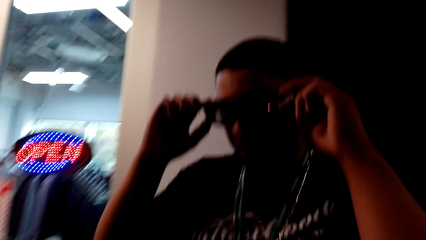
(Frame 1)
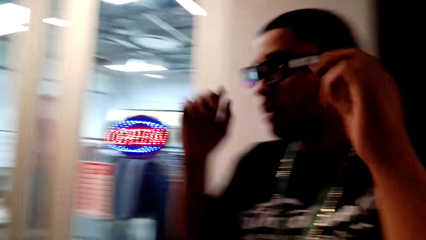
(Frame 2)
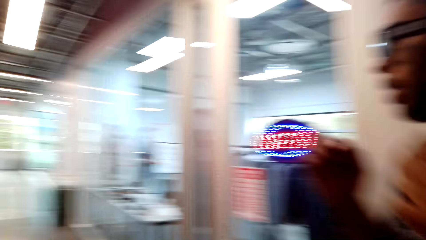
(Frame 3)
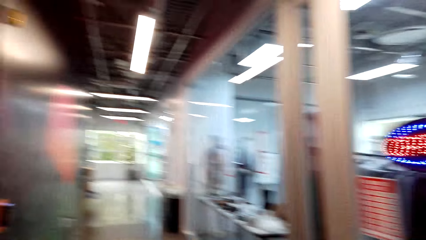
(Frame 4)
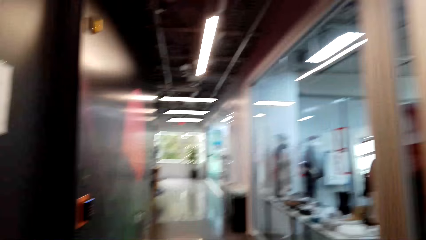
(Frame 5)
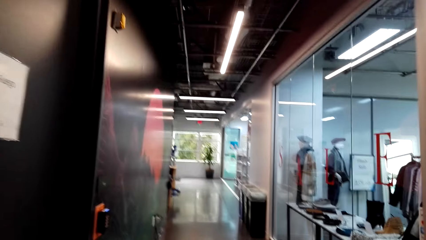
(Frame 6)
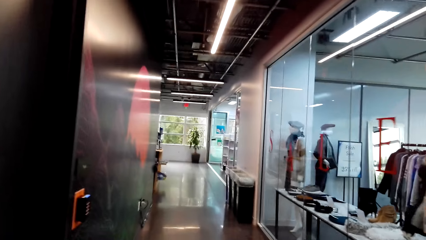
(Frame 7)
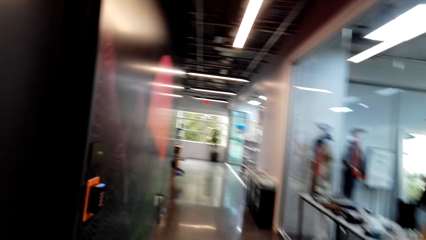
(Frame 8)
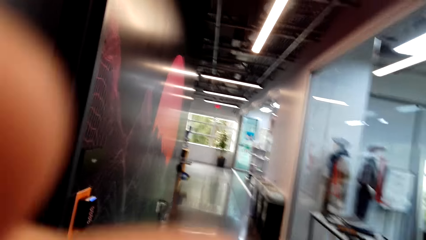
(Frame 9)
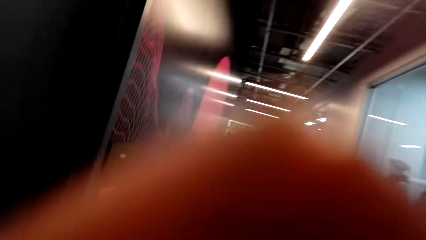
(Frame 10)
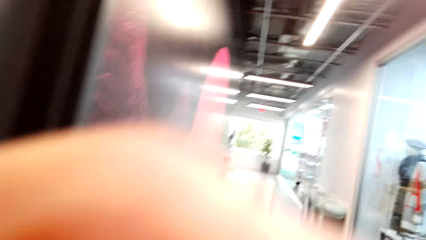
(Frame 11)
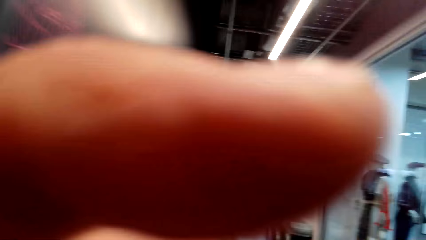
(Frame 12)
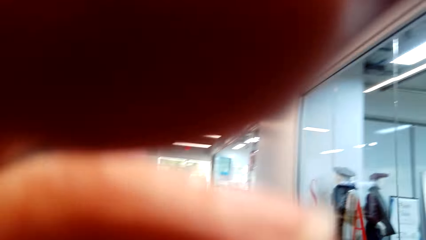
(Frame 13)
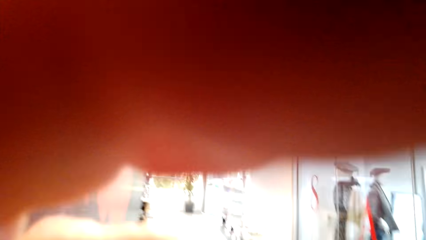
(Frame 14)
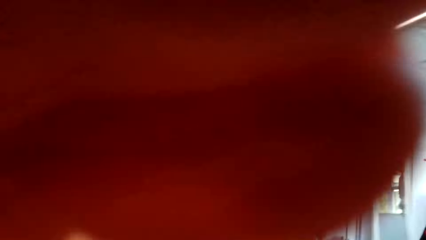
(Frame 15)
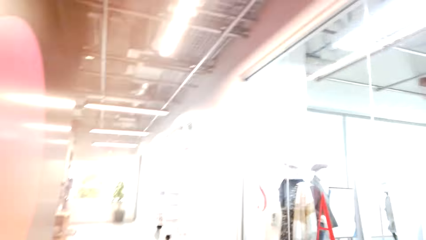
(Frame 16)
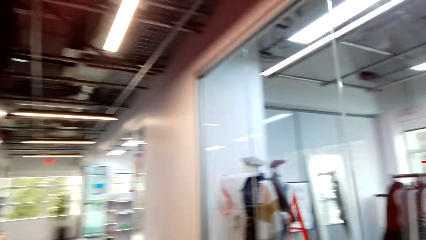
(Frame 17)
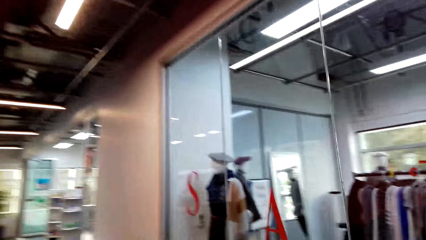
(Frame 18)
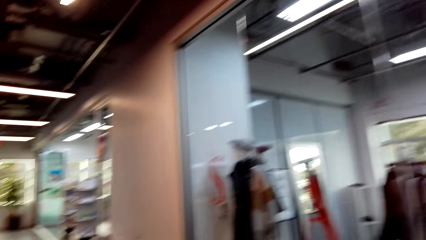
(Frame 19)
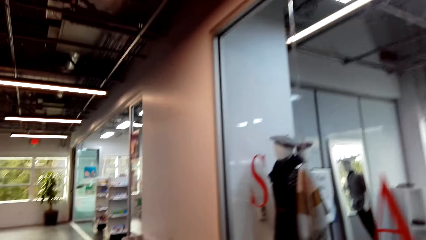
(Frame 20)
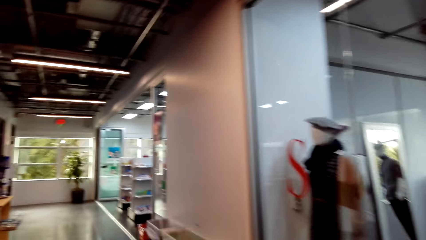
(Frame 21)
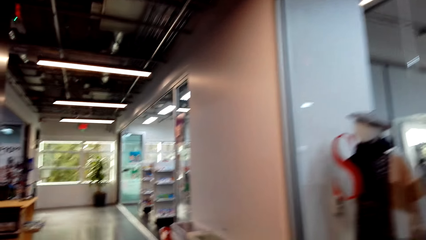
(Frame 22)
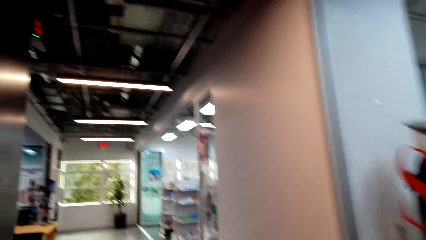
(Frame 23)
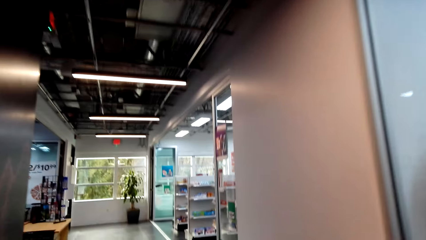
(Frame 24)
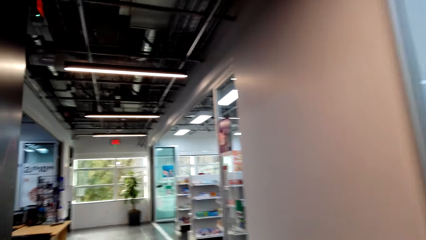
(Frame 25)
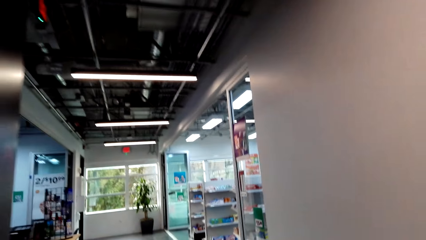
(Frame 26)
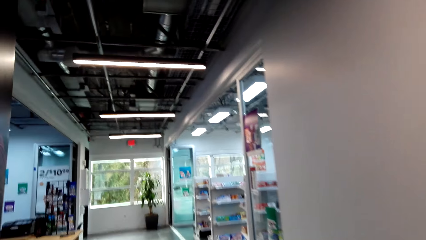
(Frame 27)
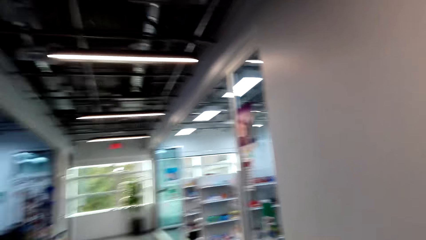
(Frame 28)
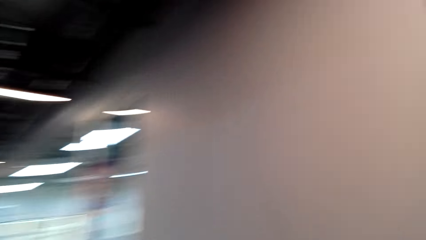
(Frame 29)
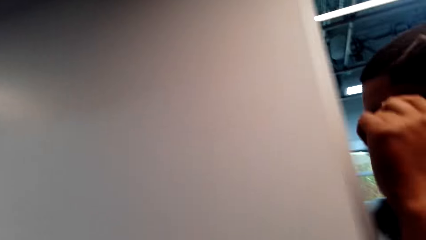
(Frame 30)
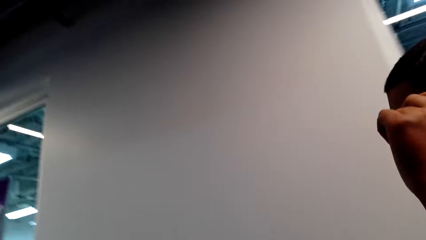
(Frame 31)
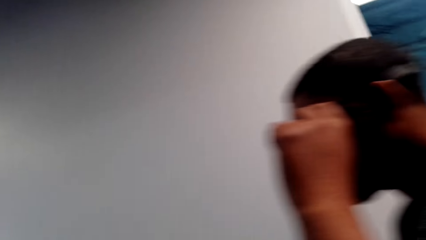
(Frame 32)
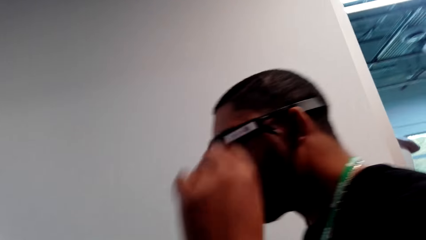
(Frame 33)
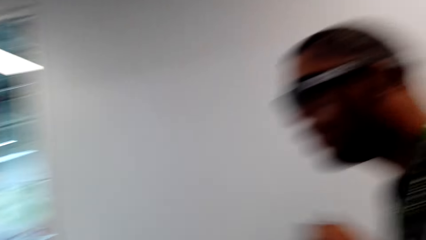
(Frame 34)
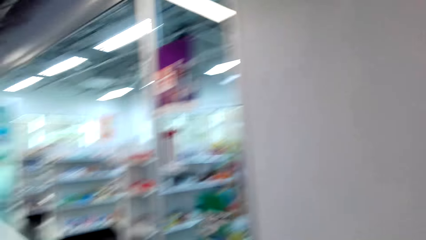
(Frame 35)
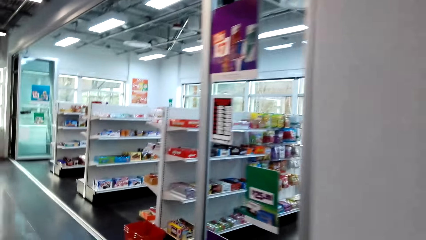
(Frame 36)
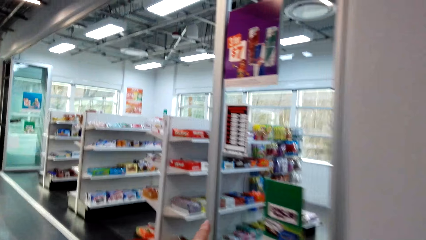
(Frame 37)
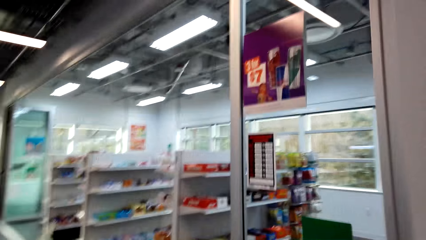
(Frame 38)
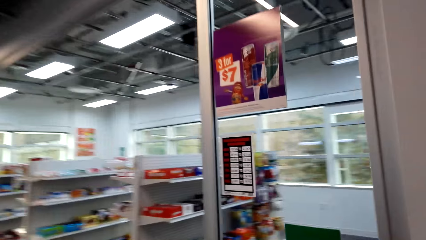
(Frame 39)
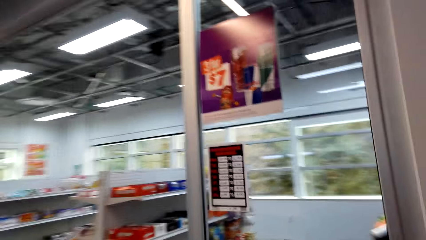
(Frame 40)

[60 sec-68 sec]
The camera wearer walks around the supermarket. They dialogue to the person. They rub the face.

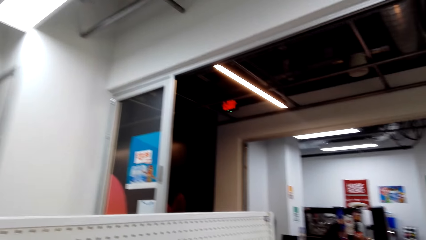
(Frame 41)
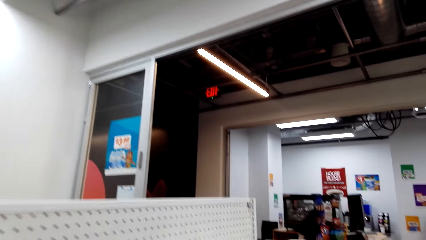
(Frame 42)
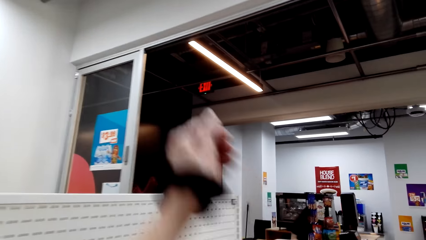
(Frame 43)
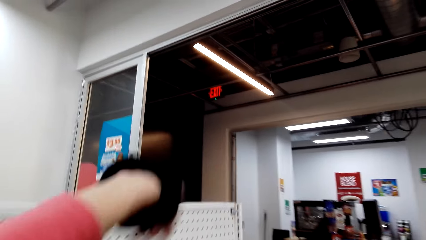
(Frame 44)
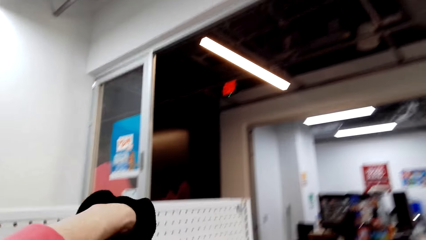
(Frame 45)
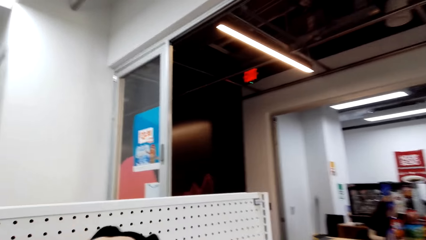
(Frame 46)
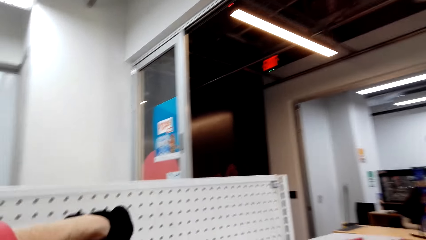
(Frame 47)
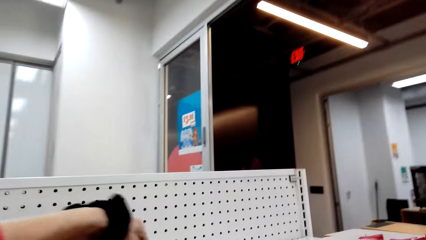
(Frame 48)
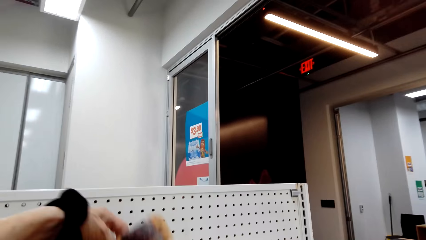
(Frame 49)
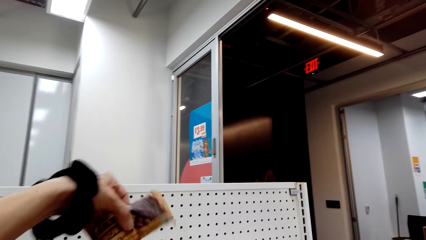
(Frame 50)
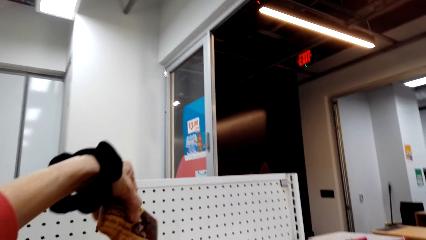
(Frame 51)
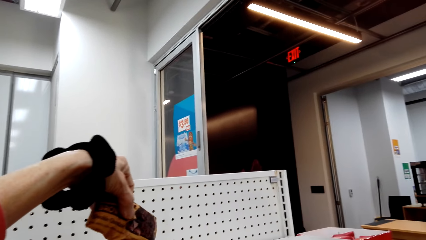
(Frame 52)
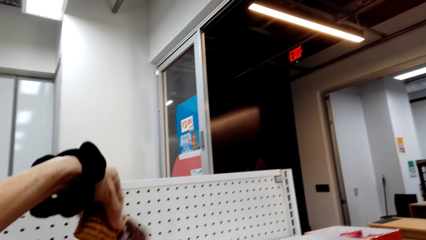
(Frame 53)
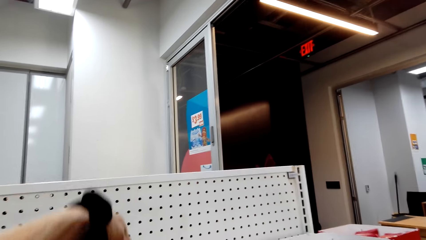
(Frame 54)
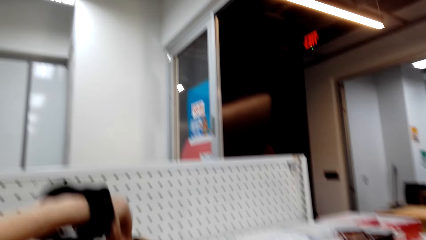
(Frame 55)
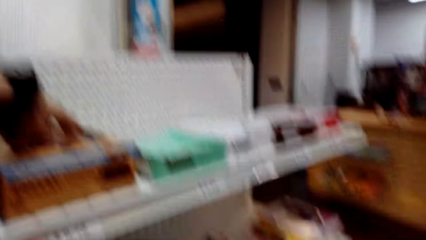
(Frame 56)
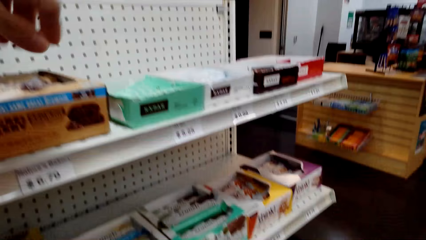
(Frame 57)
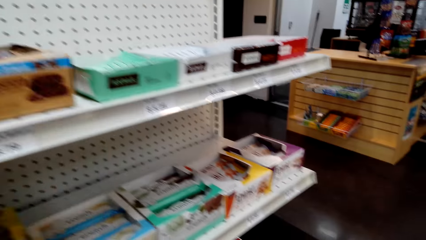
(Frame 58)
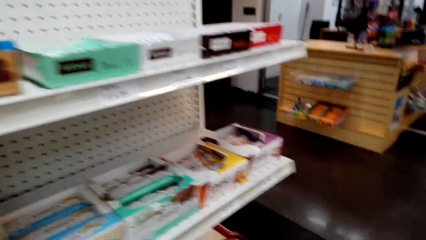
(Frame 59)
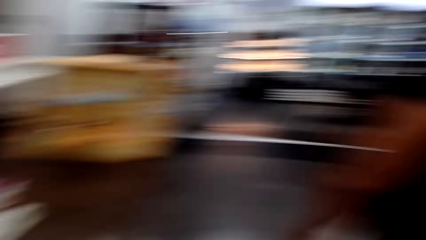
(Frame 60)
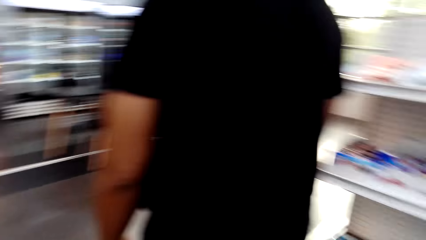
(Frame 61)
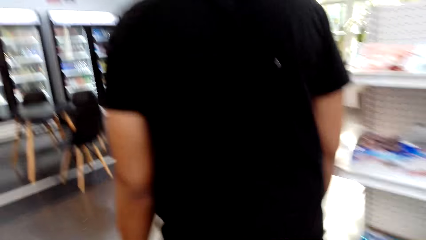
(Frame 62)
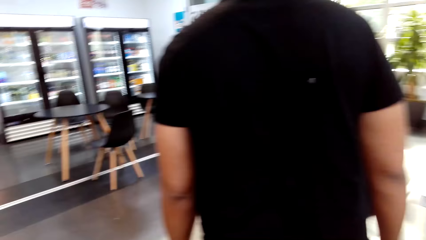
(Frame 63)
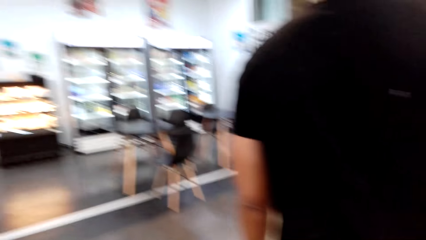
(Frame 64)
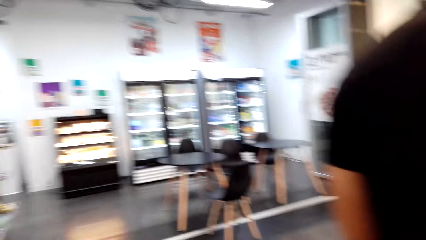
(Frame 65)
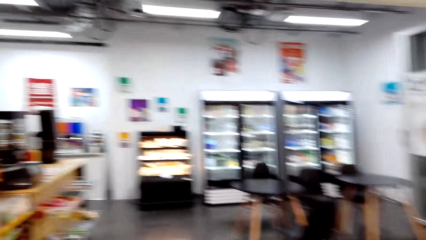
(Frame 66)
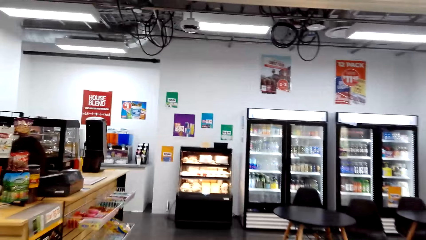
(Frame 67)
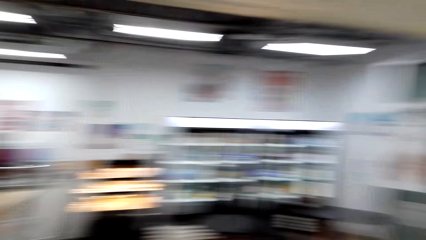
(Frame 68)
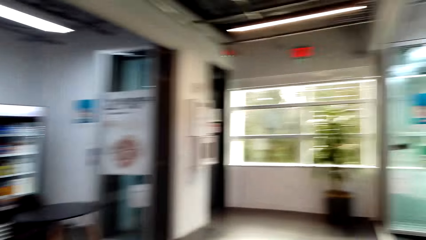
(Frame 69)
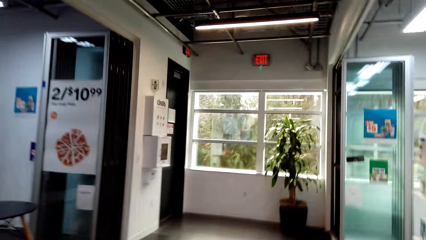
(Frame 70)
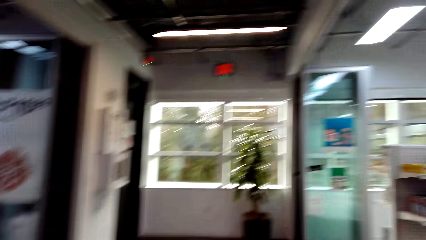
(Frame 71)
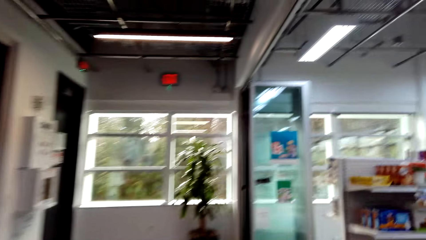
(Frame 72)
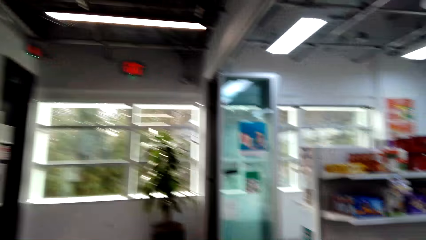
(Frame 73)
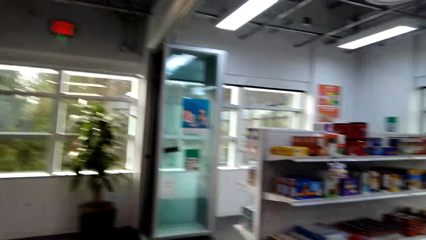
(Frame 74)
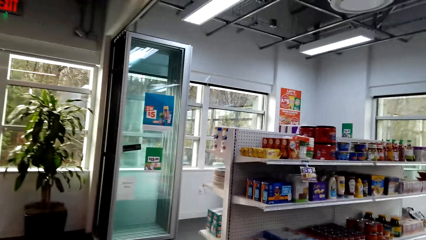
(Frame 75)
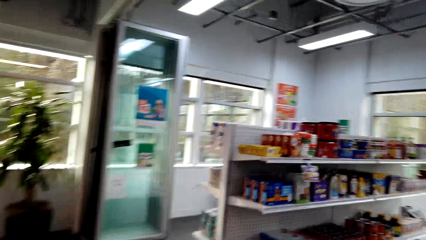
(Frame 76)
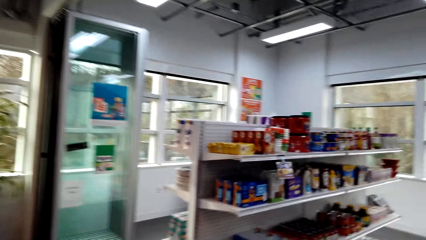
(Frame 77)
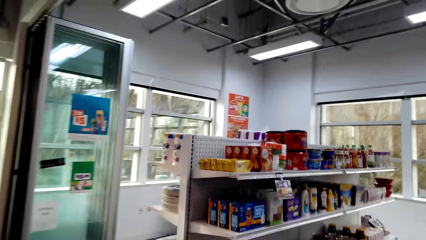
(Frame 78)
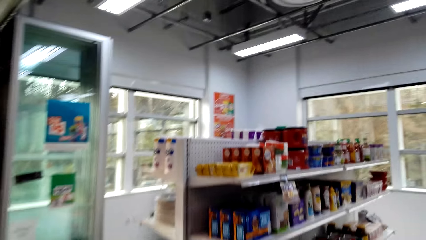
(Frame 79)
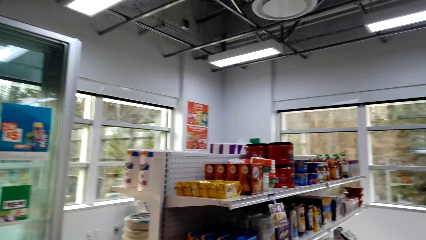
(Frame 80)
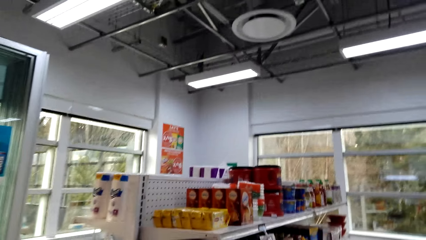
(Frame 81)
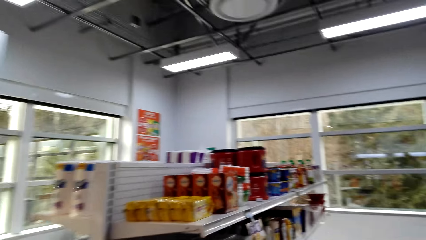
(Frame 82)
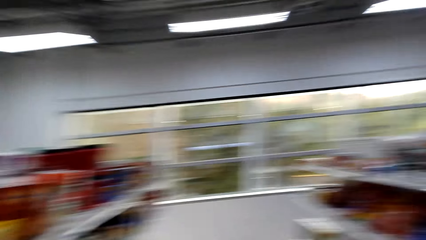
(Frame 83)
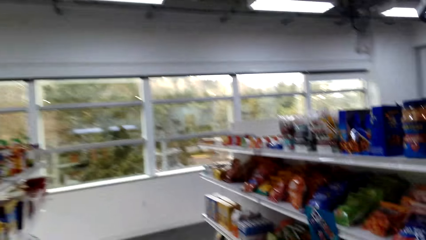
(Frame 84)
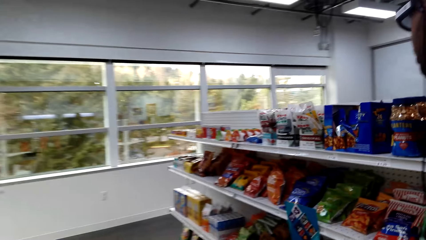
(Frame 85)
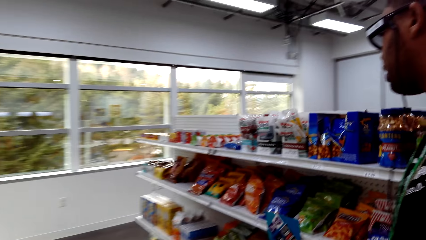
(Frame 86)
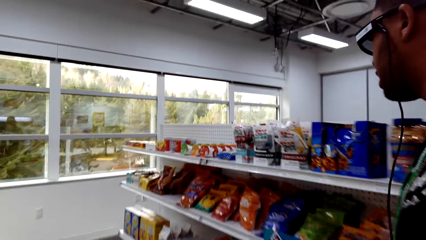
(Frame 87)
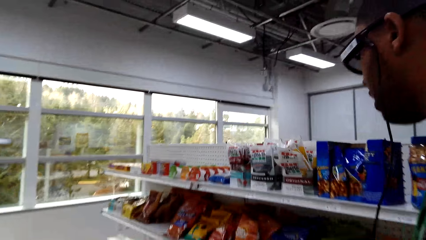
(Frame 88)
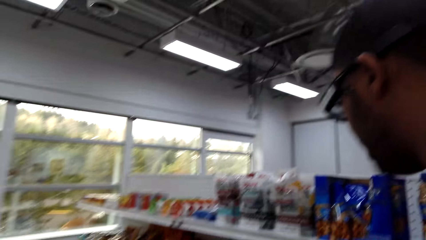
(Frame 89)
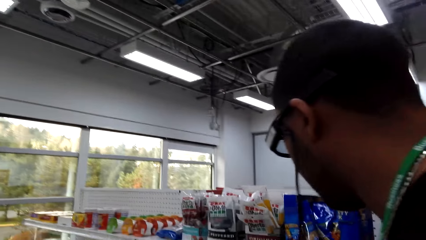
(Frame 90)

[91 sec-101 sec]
The camera wearer places an item on the shelf. They touch something on the shelf. They walk around the supermarket and dialogue to the person.
